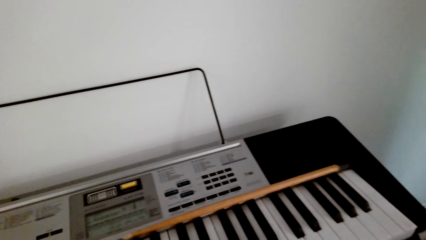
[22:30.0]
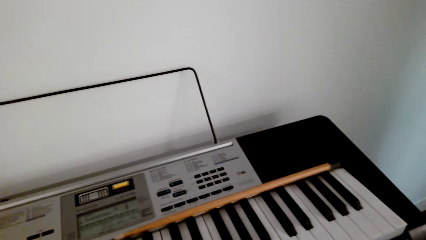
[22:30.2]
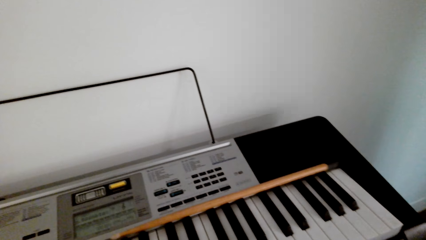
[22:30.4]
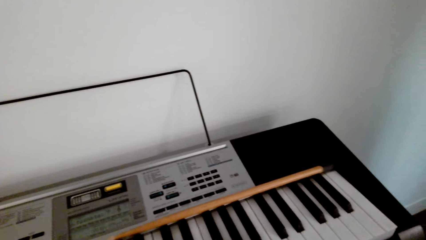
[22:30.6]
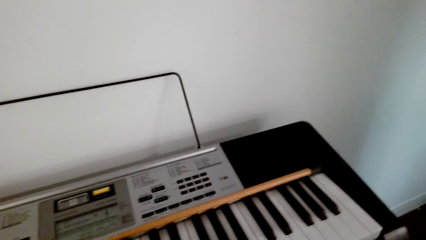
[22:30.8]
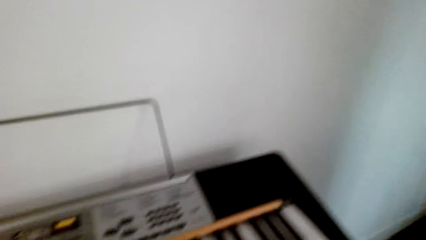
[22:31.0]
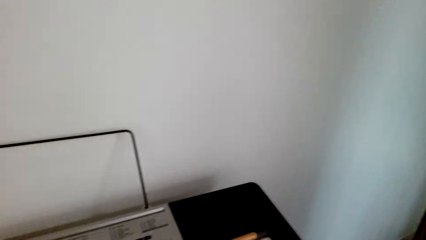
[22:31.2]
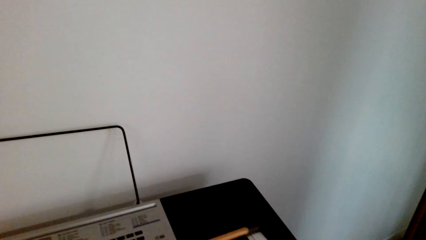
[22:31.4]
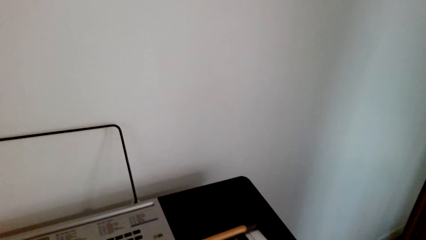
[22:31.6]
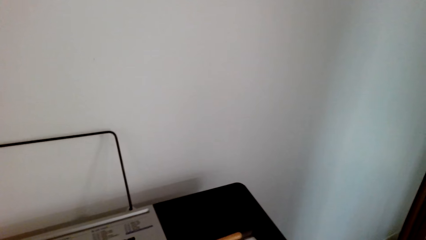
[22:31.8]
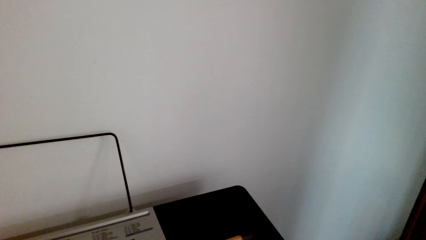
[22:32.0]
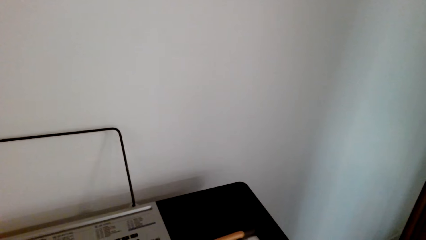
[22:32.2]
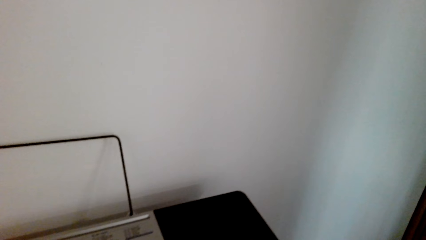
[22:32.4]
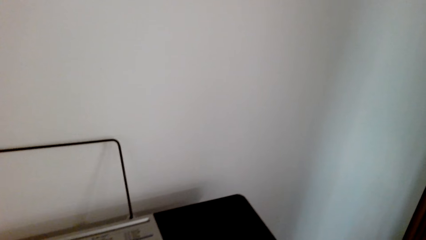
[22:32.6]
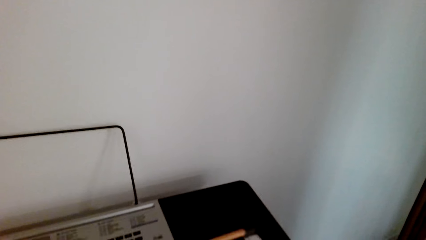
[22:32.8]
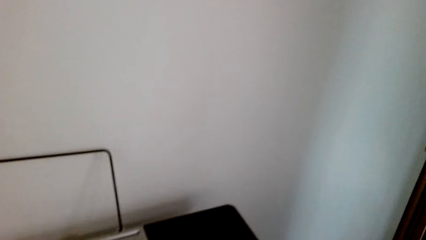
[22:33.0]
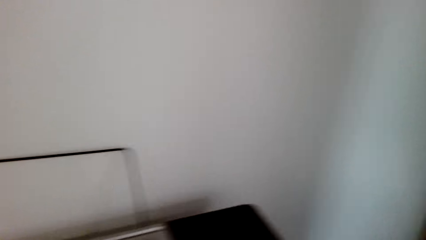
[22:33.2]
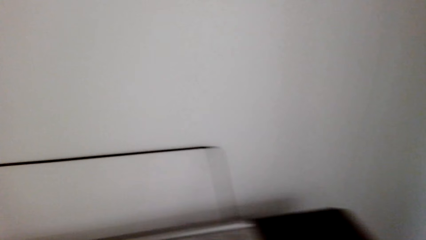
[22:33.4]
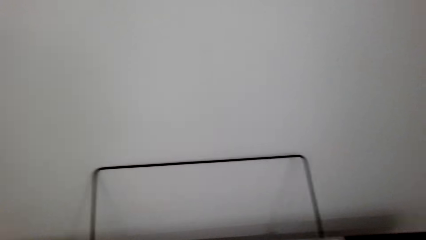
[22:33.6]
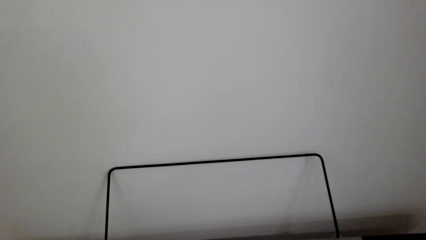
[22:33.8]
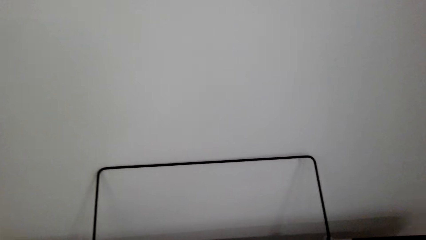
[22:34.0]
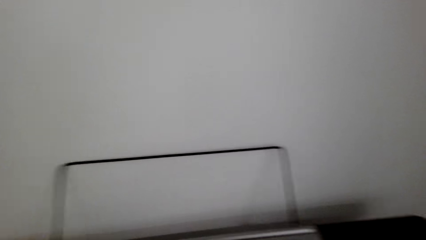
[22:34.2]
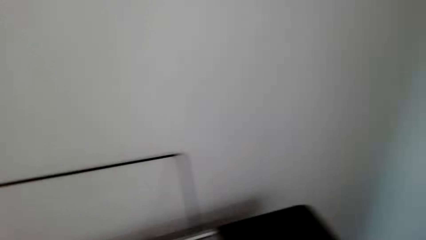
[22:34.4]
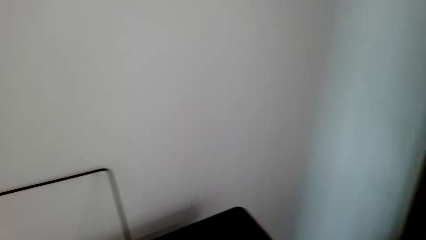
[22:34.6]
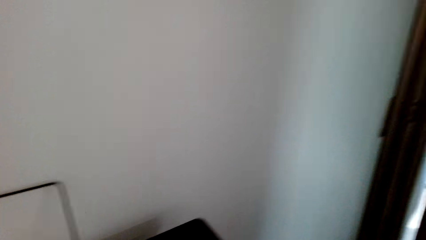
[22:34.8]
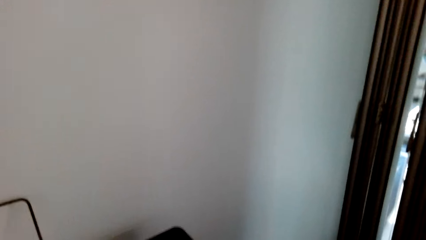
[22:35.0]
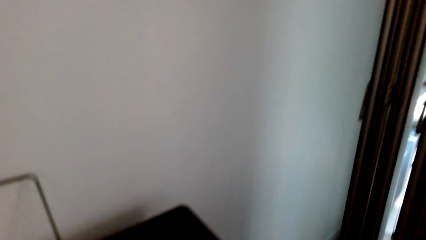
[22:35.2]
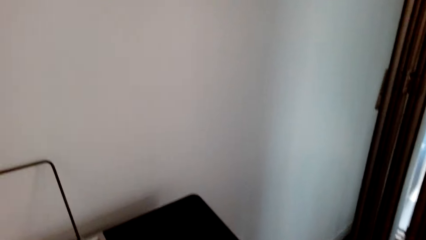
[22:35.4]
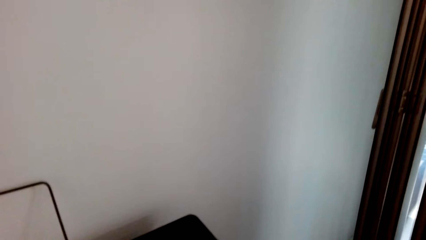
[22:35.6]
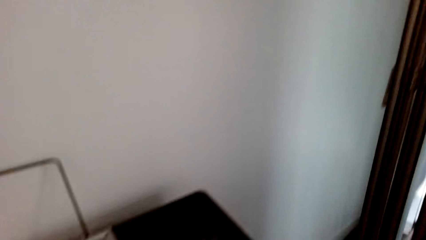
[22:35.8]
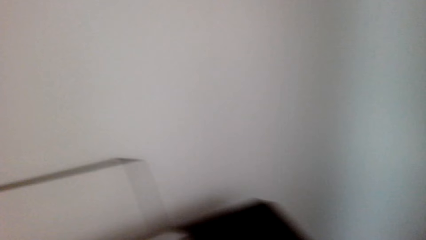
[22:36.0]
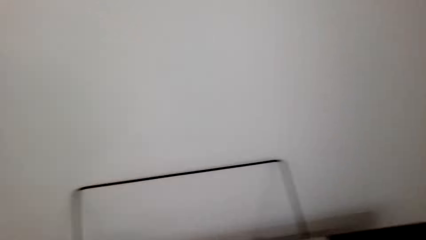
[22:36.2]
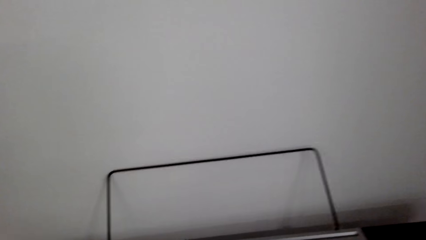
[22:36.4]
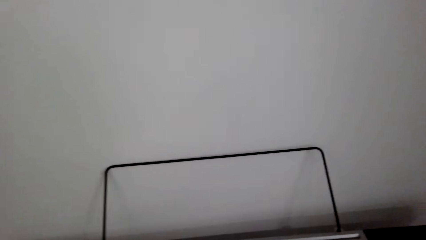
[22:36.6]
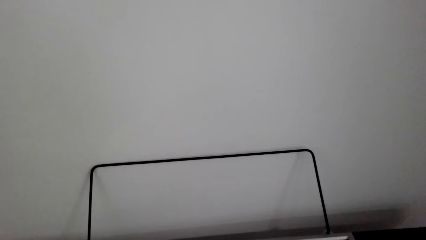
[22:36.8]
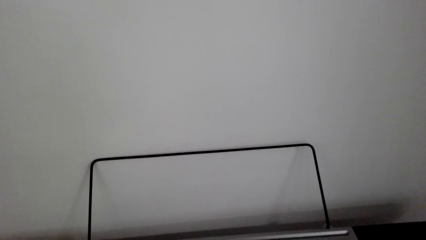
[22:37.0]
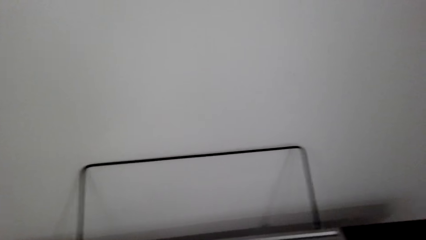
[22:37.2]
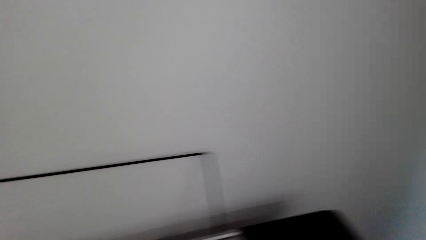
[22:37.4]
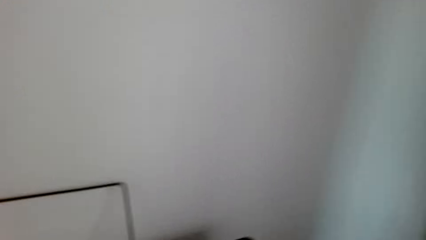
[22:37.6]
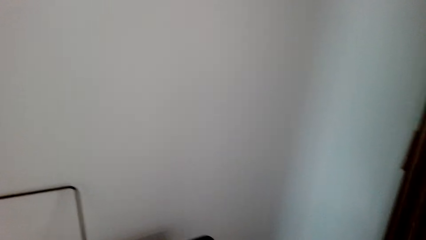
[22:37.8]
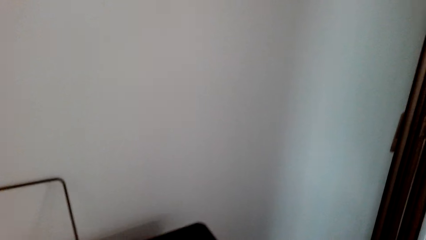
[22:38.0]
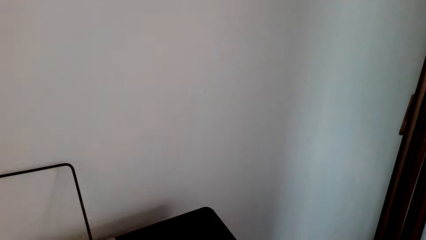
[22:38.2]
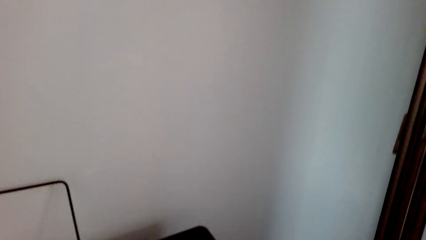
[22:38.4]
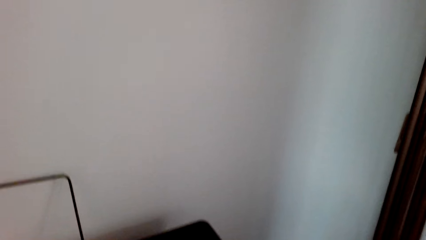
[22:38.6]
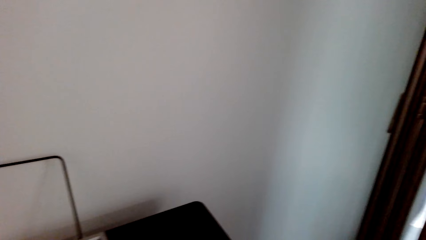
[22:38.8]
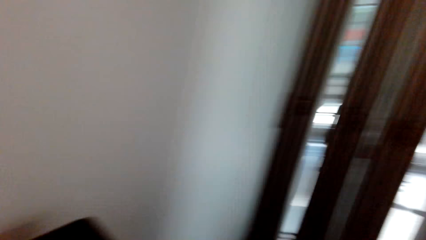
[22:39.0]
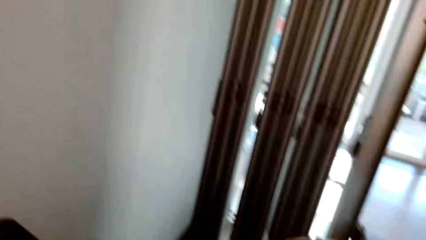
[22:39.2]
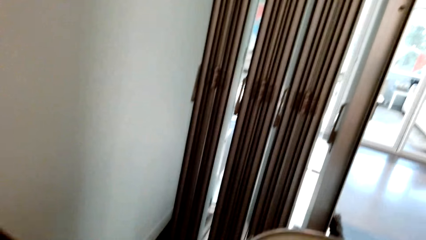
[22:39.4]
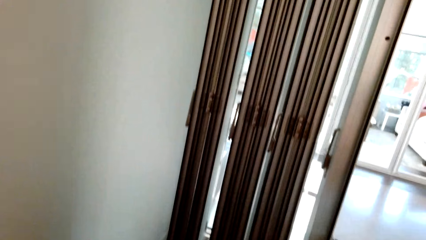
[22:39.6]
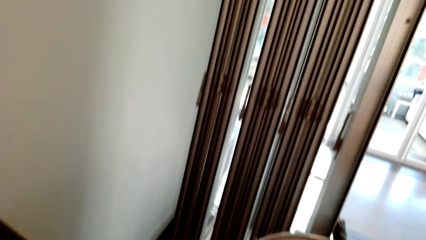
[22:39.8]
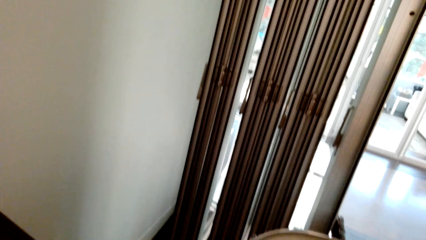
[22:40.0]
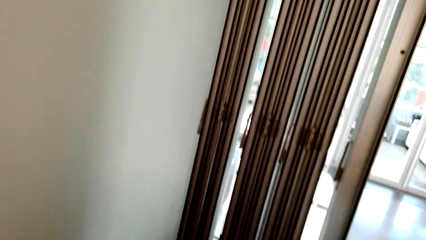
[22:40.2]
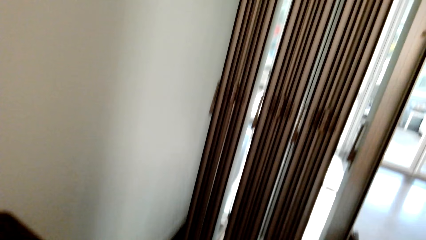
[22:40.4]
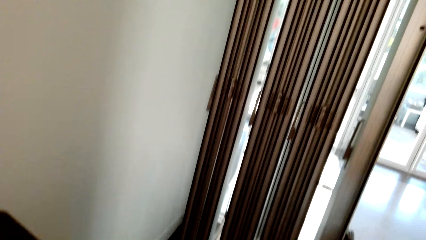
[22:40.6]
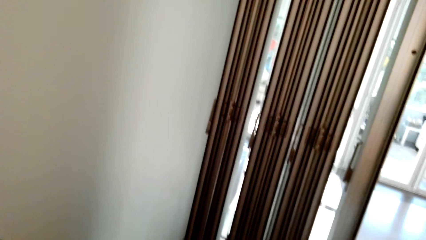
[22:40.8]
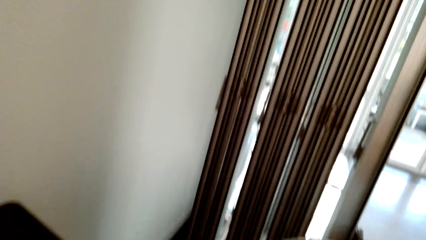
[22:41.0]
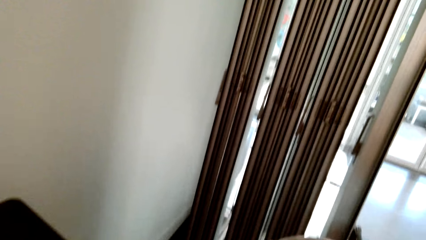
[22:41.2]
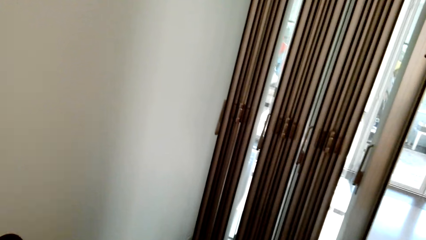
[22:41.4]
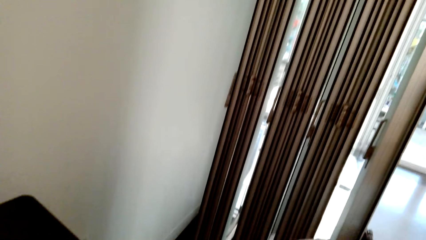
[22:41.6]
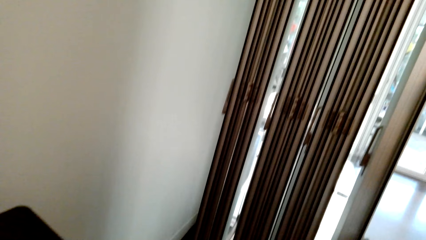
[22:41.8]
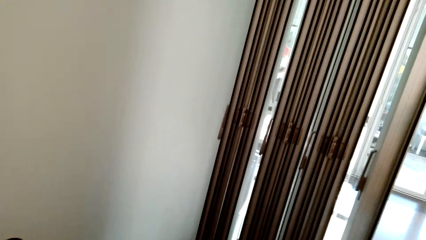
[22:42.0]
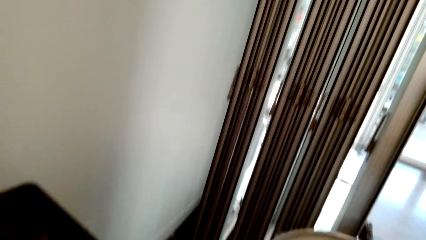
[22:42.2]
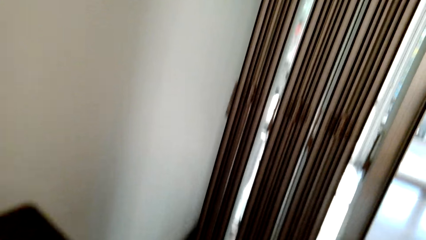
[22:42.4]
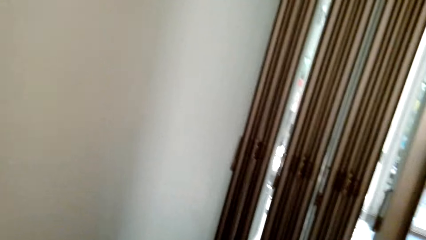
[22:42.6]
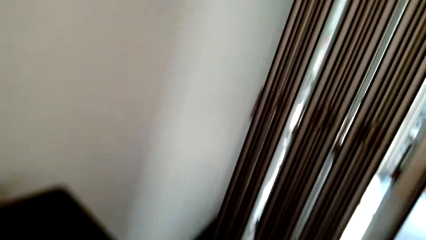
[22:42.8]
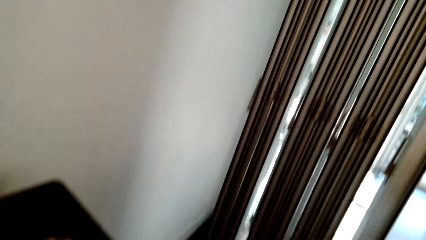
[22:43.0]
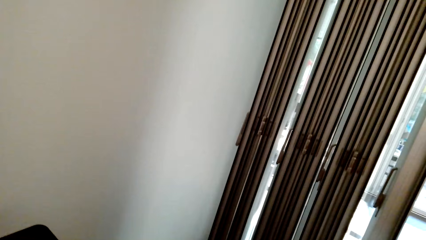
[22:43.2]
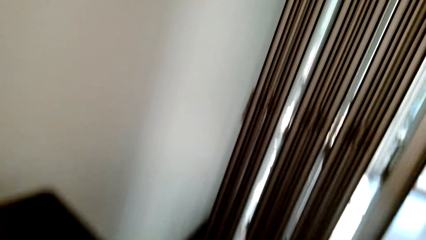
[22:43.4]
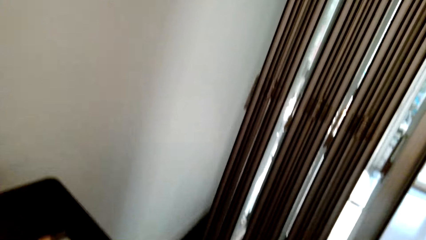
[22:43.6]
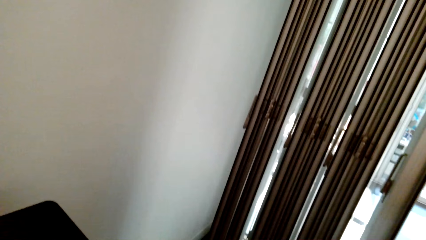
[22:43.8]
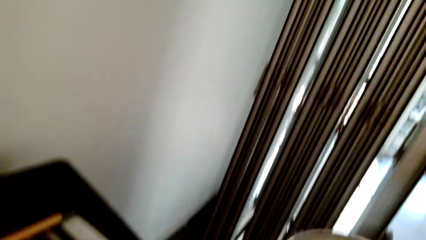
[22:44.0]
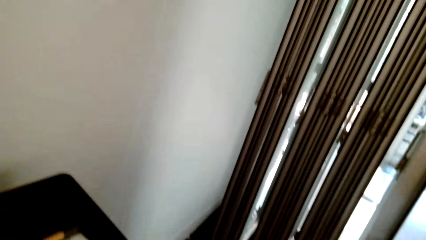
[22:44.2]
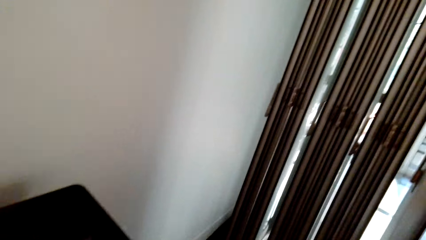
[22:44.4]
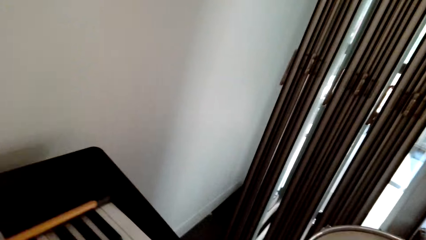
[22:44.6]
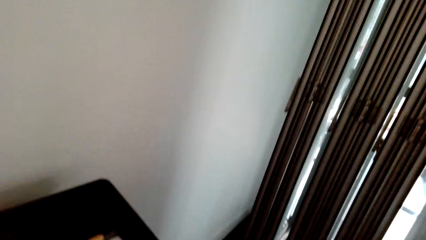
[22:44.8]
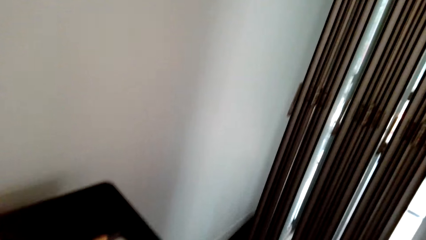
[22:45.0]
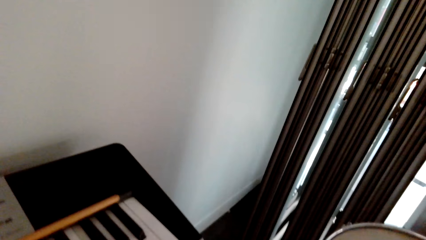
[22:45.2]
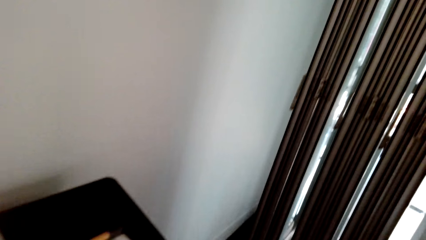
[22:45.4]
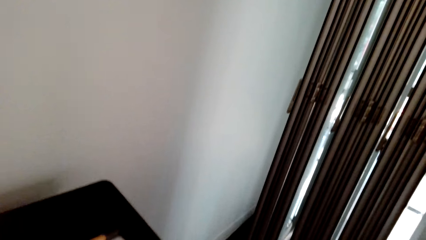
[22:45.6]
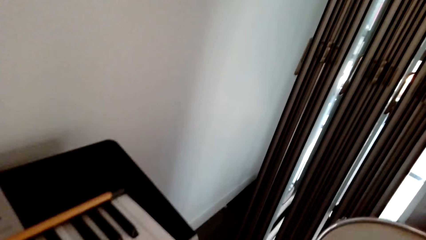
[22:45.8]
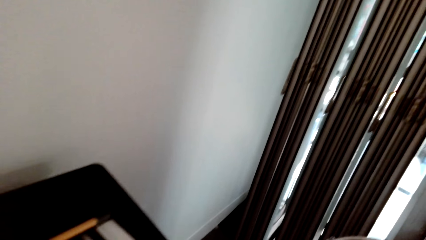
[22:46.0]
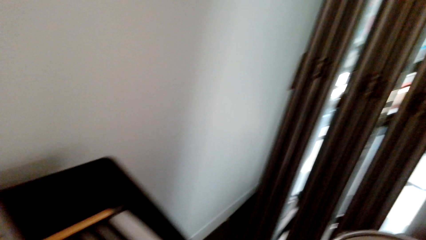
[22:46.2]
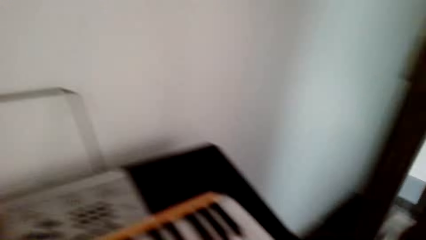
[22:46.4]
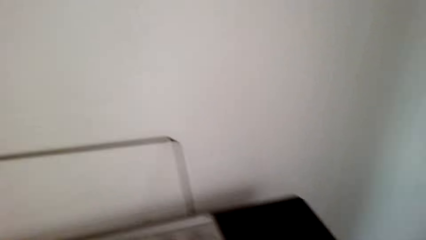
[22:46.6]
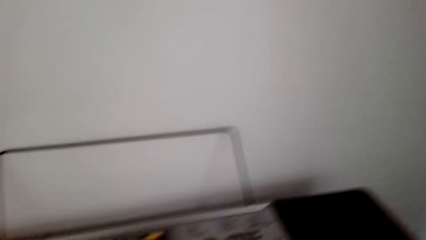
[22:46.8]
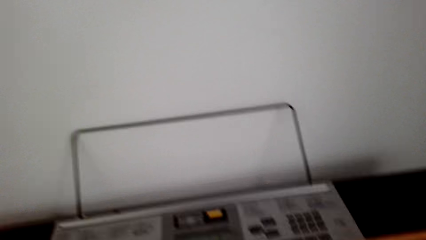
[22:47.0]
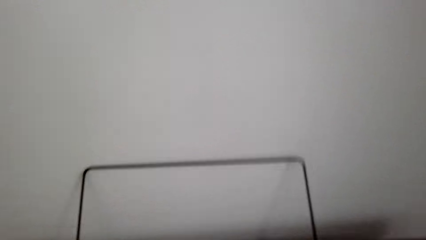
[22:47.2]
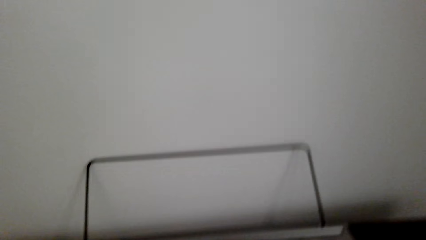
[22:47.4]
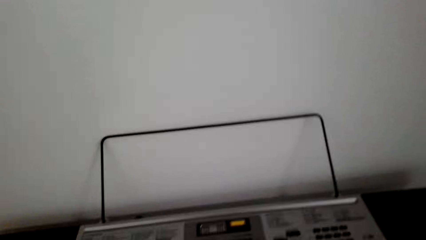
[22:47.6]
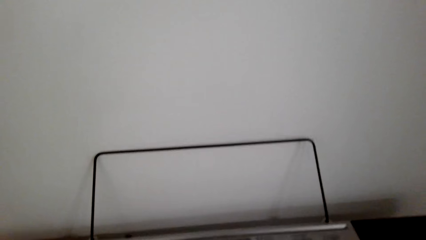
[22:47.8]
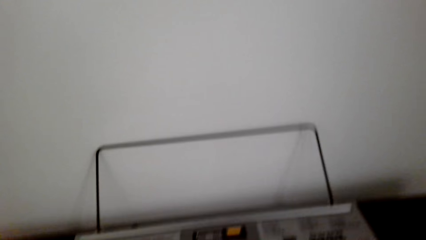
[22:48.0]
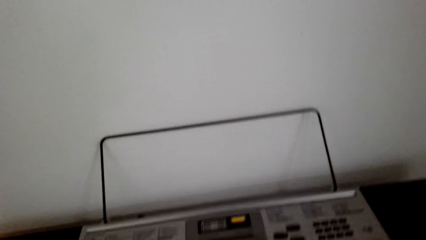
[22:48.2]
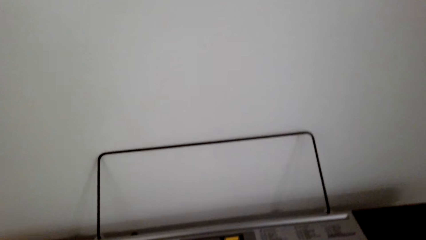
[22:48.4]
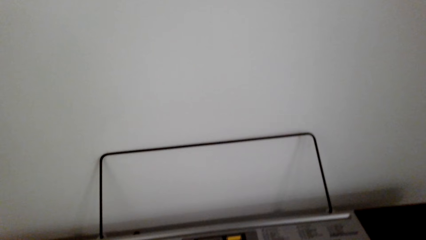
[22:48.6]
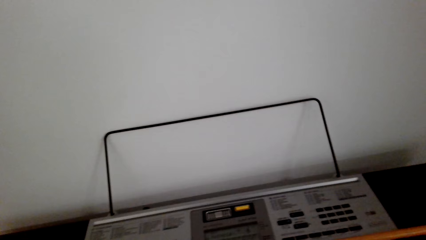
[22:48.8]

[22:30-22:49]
The camera wearer turns right. They look around. They play piano. They look around. They beat a drum.
